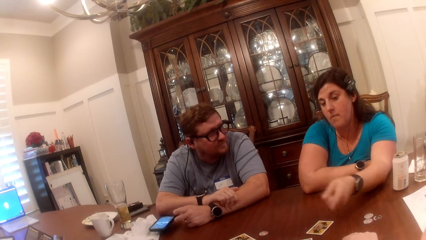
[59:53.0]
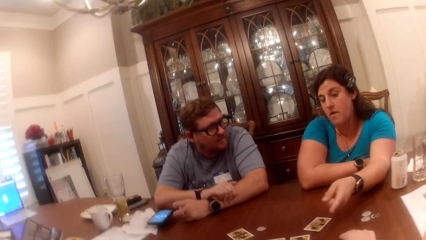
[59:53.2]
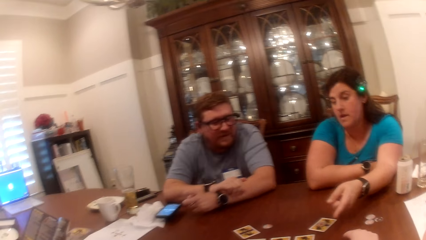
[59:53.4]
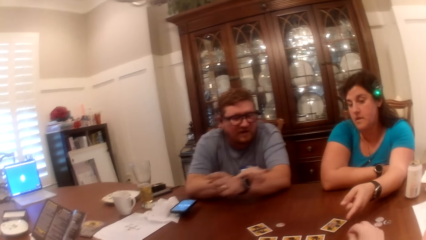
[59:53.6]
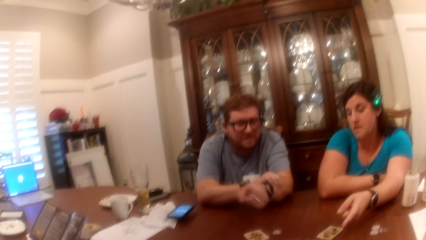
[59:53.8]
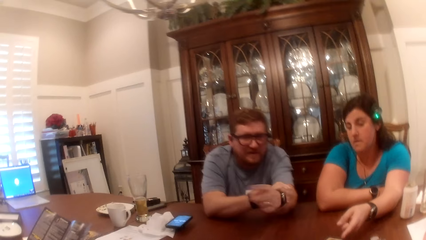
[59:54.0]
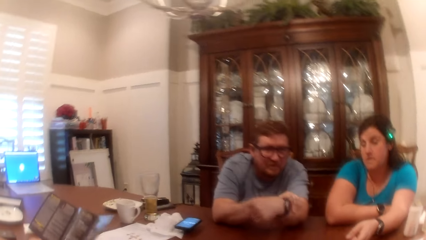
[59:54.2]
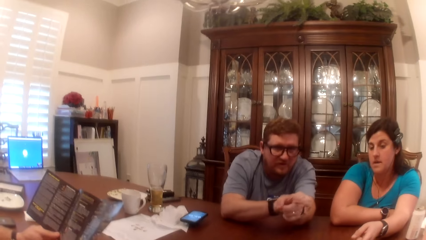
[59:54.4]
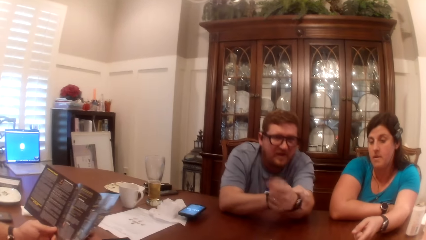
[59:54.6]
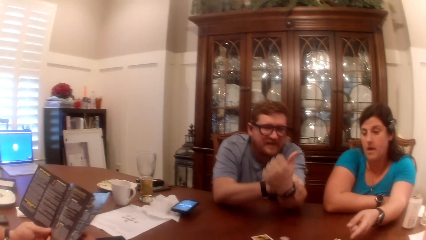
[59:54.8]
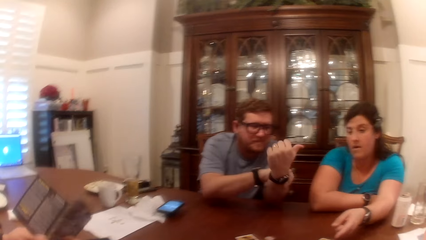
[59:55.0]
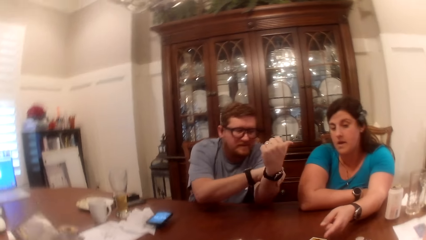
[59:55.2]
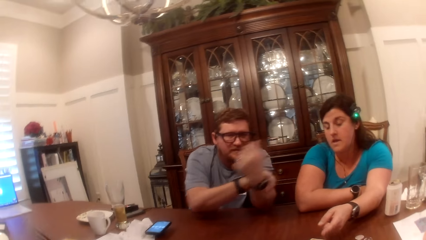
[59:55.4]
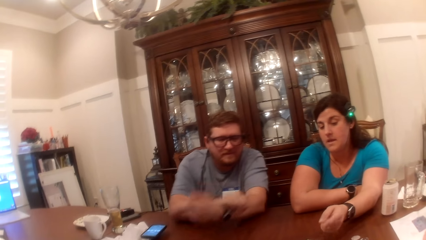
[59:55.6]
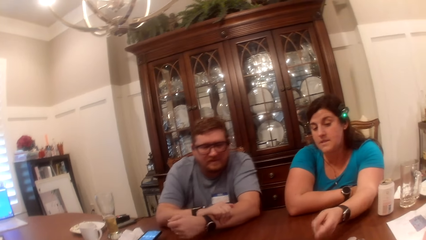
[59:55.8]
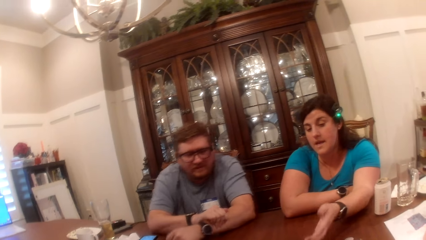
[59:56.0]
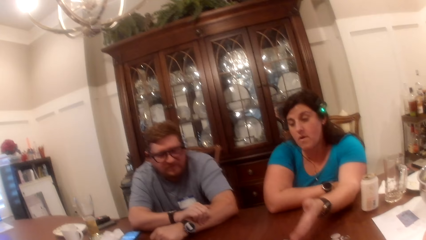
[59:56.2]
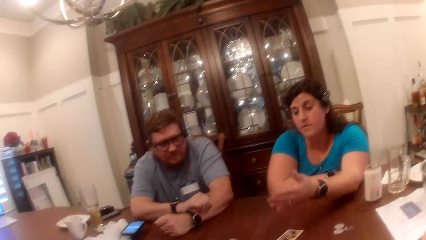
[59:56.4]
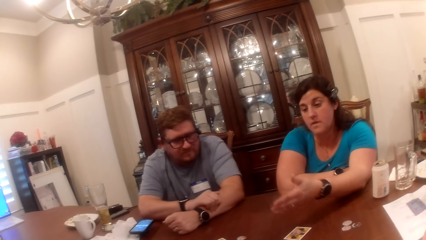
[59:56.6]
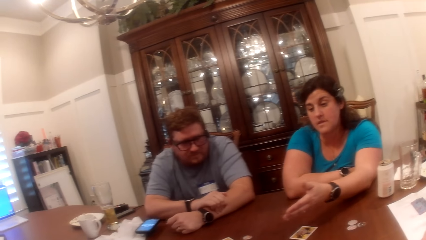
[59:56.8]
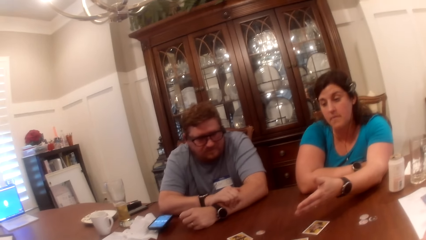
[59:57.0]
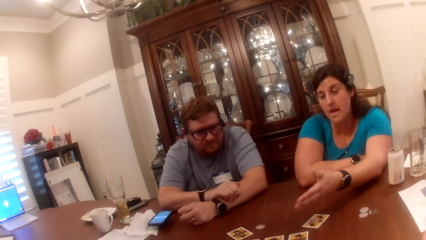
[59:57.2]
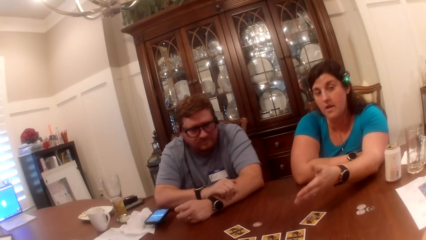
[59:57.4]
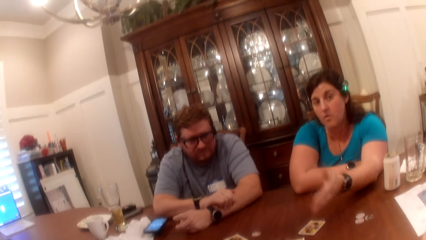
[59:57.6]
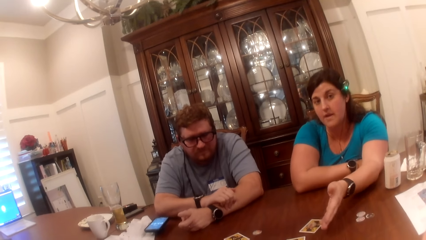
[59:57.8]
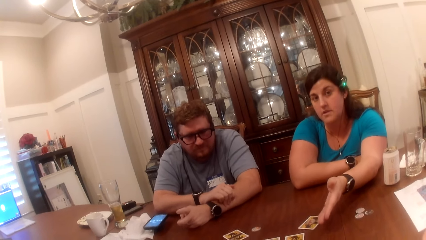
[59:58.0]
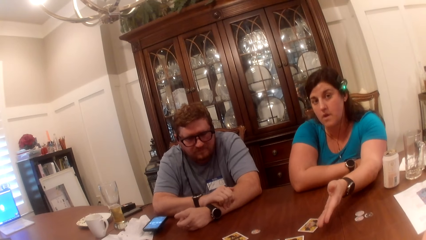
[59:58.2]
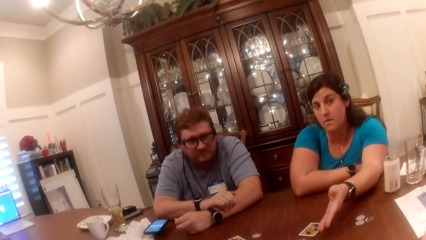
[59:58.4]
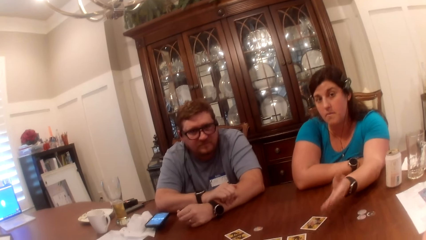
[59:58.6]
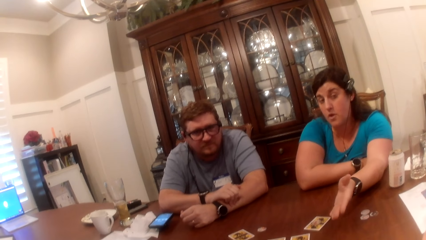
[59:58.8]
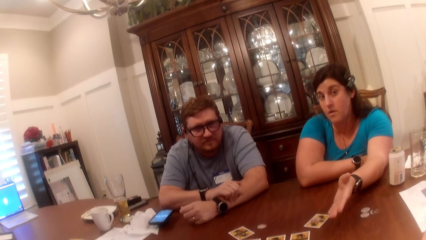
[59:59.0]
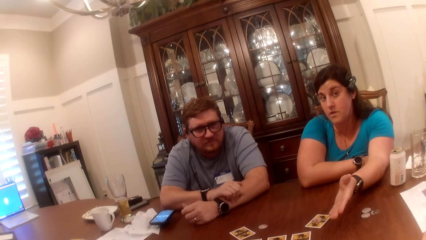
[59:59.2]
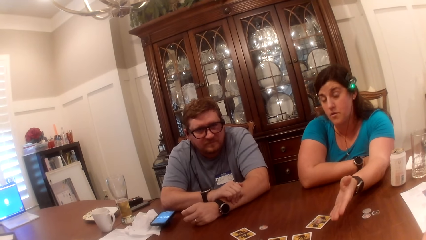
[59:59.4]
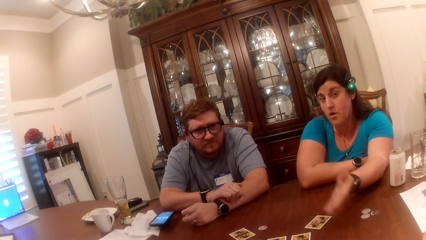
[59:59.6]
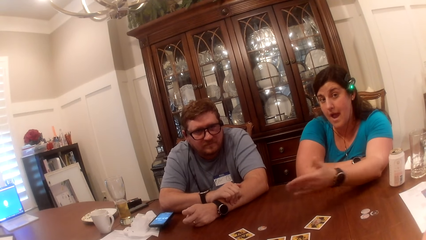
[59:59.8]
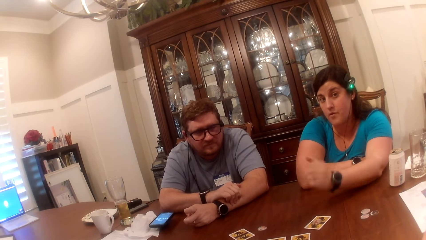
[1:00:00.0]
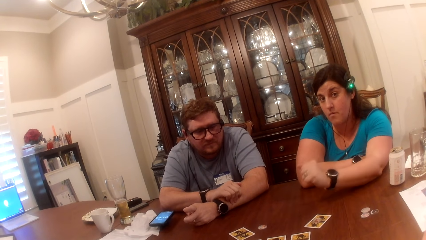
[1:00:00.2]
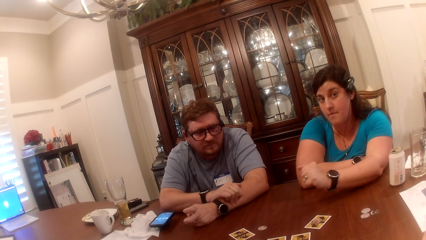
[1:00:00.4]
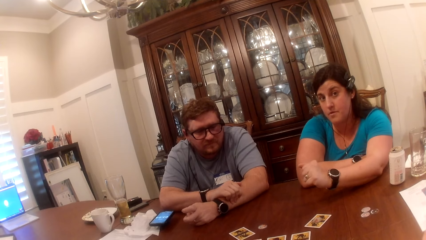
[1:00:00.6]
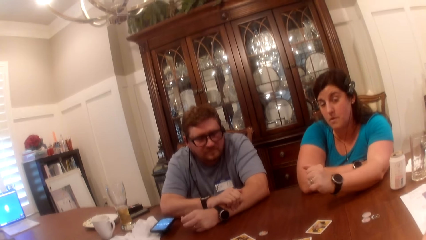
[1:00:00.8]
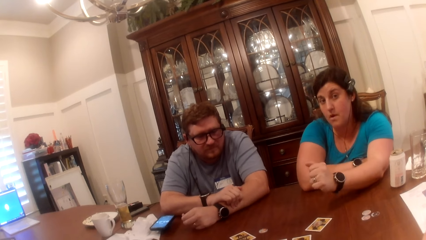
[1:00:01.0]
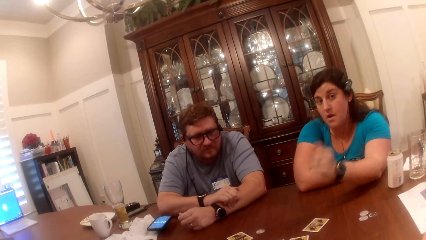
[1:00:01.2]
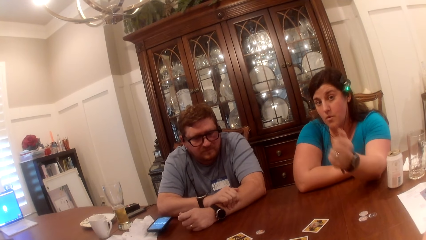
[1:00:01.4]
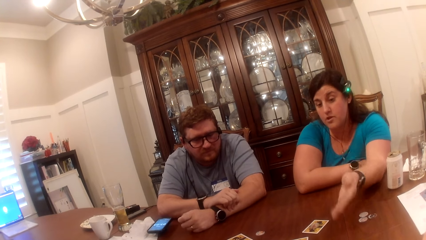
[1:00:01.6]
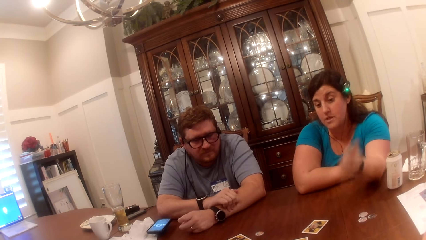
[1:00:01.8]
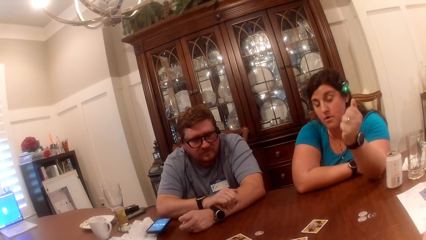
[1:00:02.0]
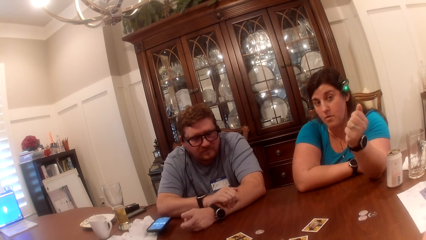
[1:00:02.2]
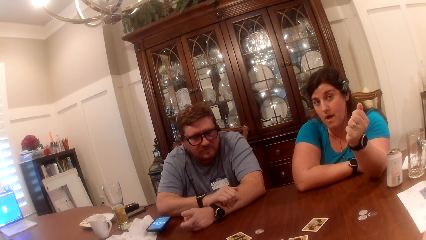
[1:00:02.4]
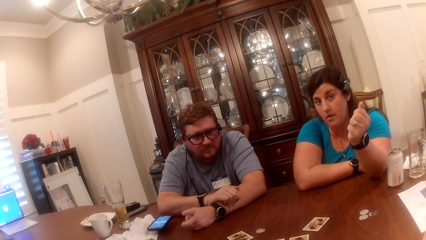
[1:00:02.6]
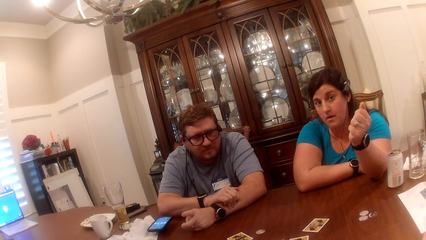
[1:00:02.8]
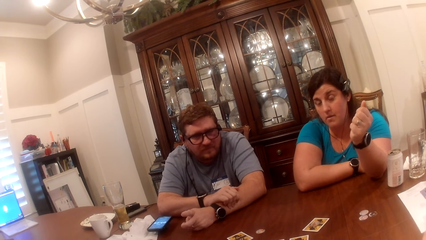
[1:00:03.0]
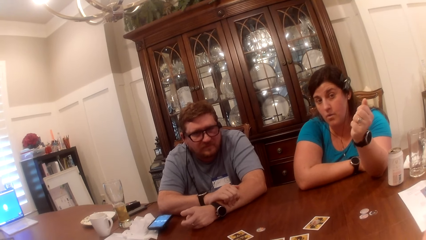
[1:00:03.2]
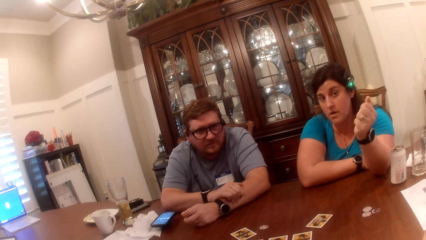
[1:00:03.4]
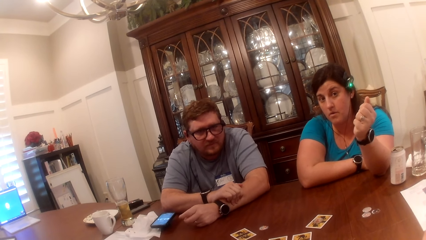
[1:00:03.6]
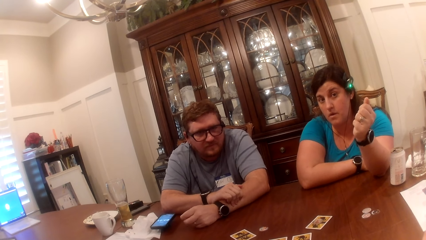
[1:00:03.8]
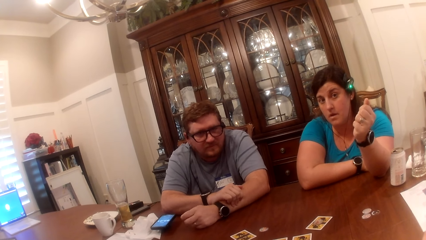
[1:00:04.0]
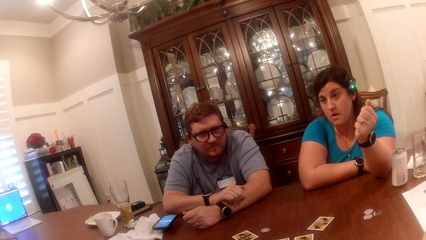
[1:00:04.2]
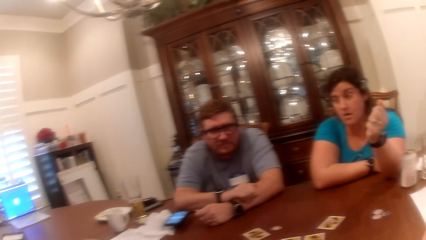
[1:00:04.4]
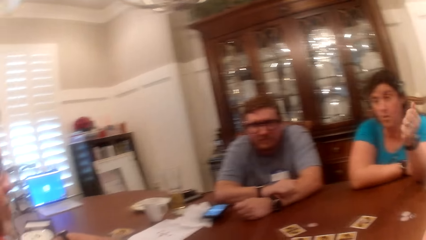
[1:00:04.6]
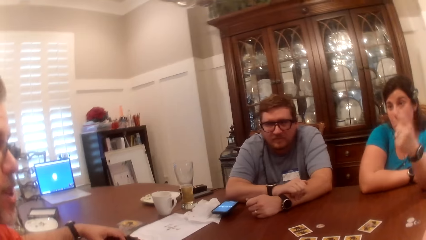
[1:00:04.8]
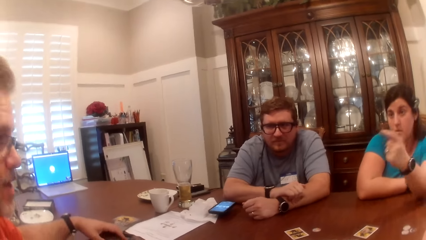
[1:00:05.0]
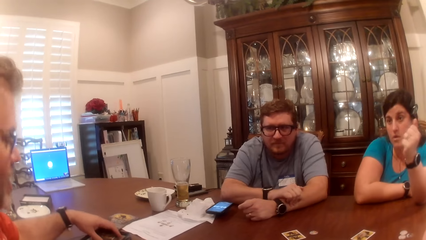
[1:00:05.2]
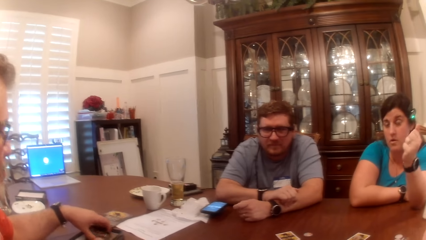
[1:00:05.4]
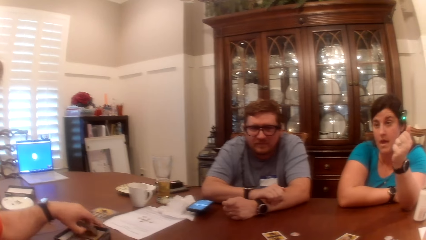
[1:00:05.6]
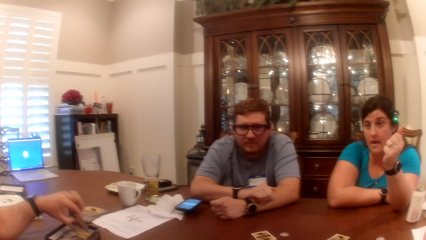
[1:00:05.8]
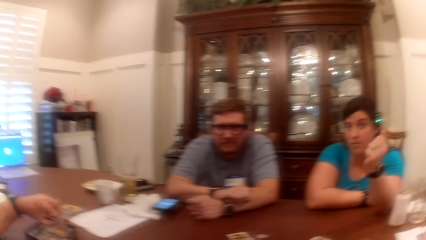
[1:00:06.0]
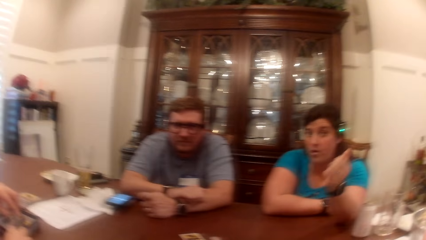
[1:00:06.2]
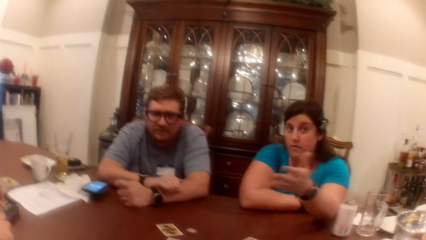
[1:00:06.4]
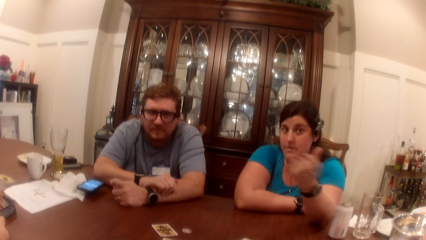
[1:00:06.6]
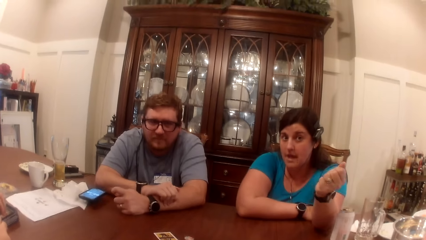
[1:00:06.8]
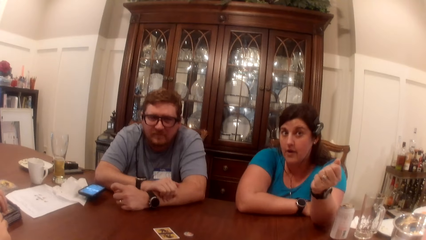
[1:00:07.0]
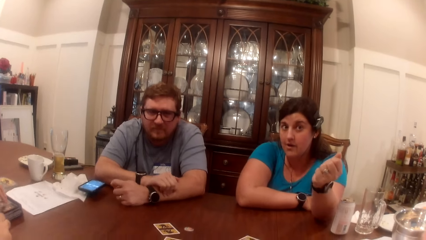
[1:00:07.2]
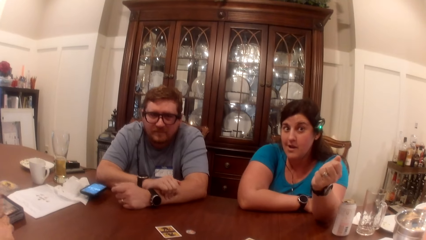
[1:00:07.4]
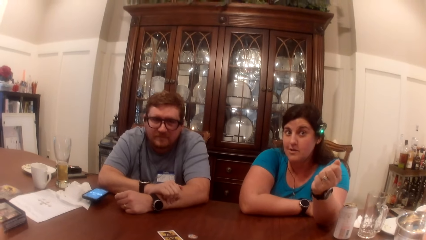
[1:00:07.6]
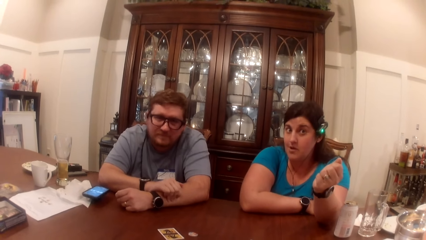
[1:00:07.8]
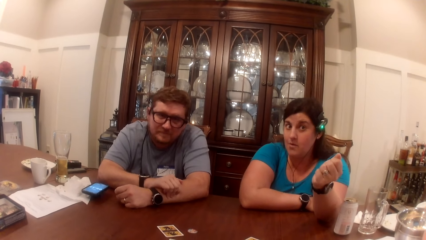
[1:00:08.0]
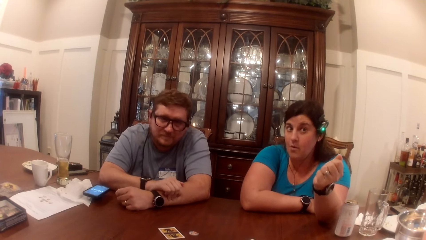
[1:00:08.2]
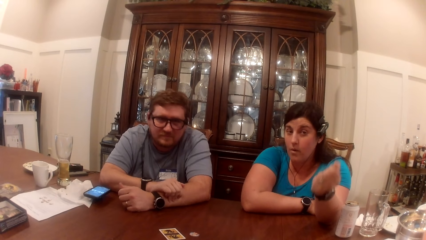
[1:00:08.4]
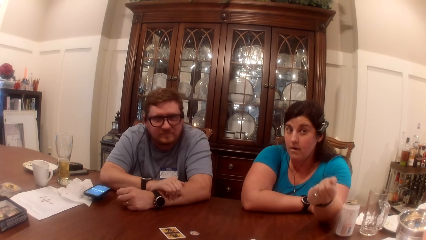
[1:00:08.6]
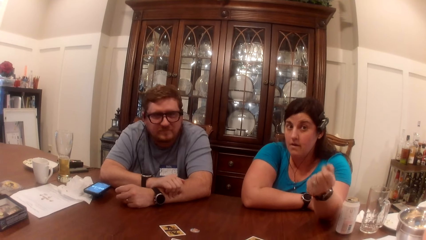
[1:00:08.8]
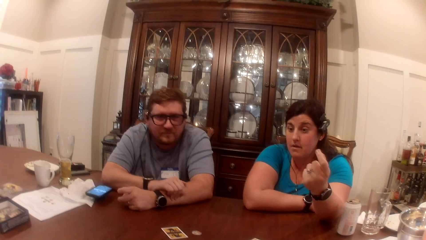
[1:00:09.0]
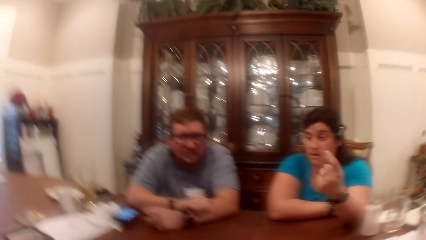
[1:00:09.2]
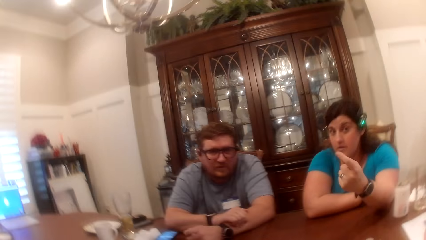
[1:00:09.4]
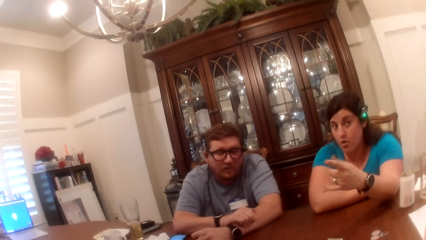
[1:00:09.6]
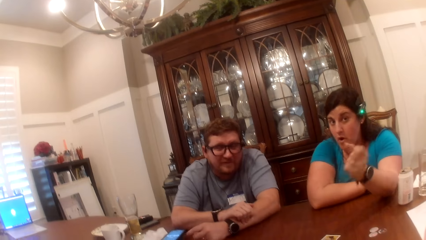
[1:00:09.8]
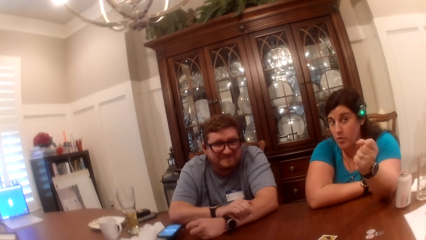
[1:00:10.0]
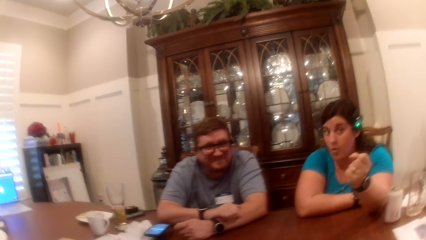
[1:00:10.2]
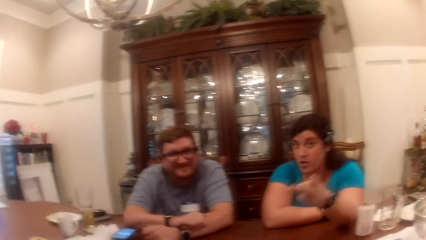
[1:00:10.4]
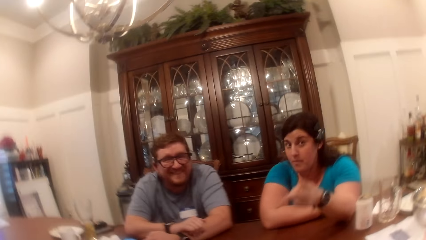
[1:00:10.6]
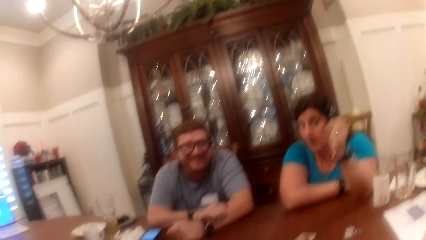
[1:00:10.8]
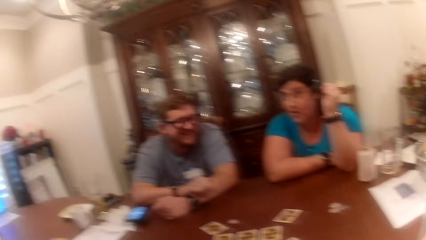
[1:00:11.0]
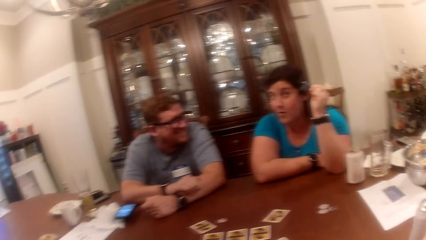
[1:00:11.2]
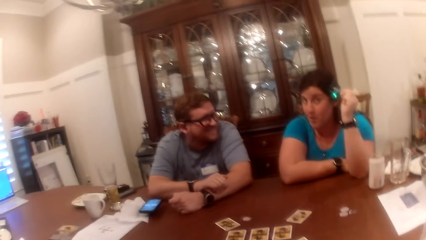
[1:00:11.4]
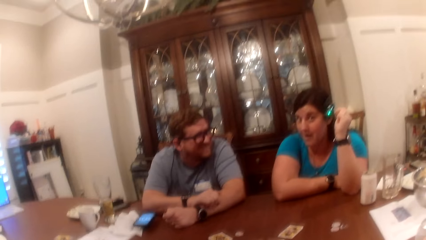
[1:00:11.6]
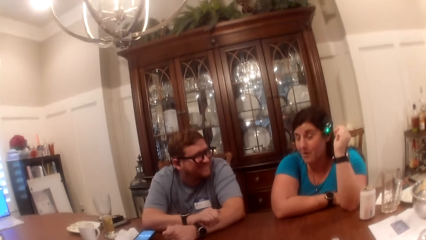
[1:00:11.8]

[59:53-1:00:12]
A person points the card. A man raises his left hand. The man places his left hand on the table. Another man takes cards in the card box with his left hand. The other man drops the cards in his left hand in the card box. The other man holds the cards with his left hand.
